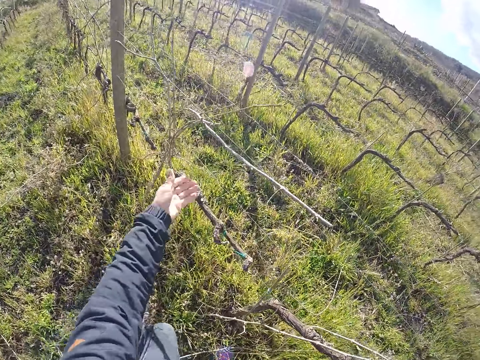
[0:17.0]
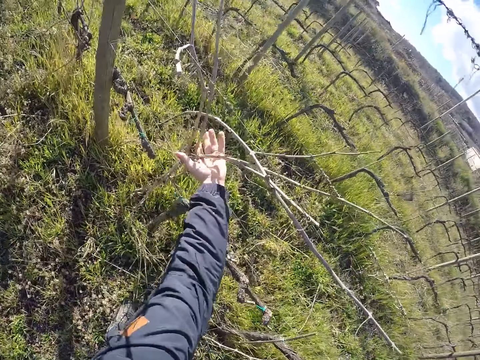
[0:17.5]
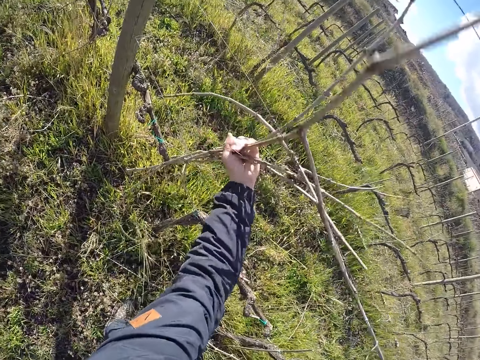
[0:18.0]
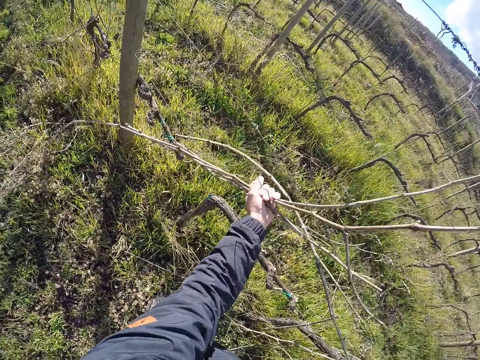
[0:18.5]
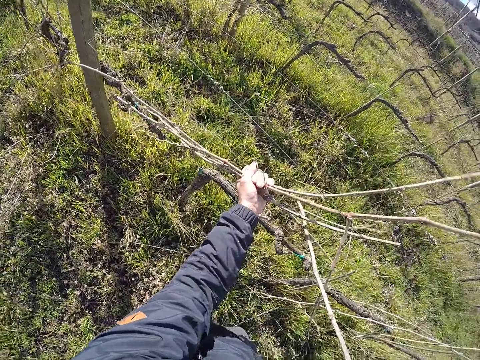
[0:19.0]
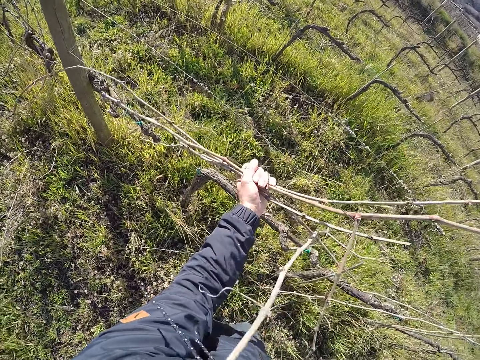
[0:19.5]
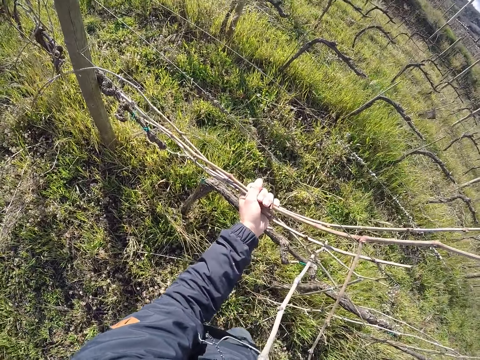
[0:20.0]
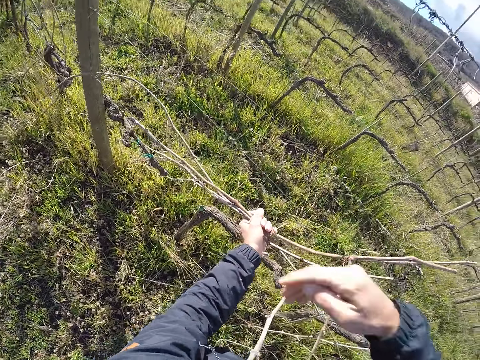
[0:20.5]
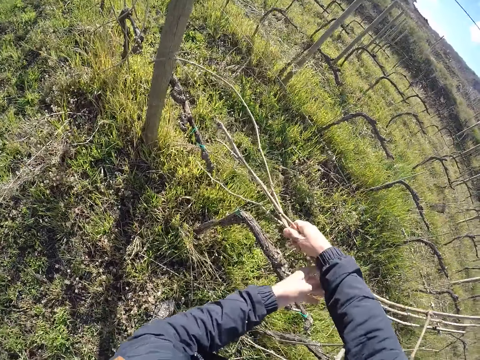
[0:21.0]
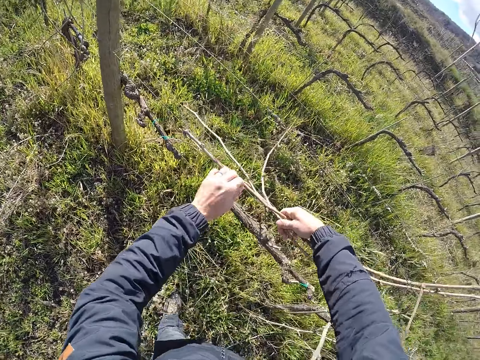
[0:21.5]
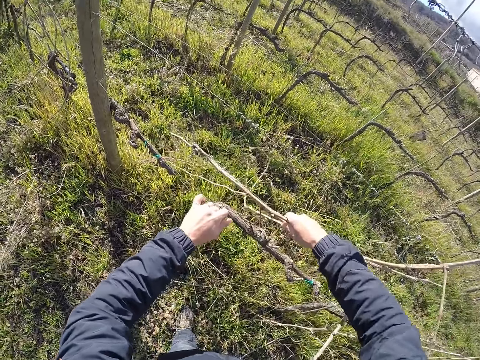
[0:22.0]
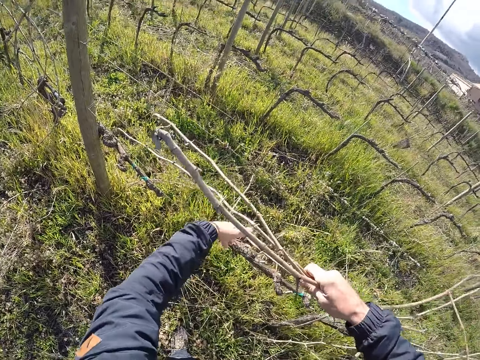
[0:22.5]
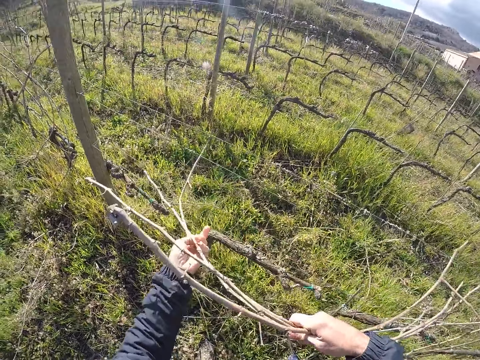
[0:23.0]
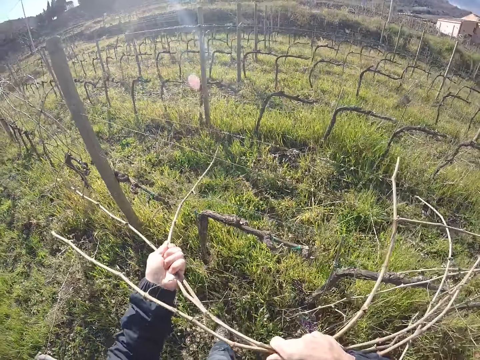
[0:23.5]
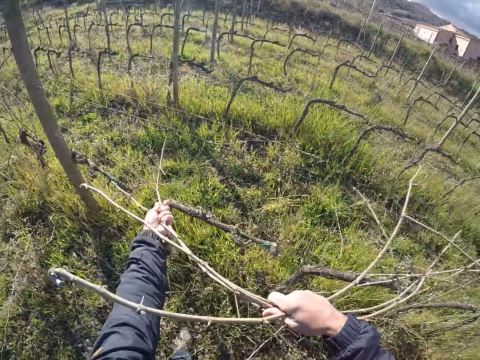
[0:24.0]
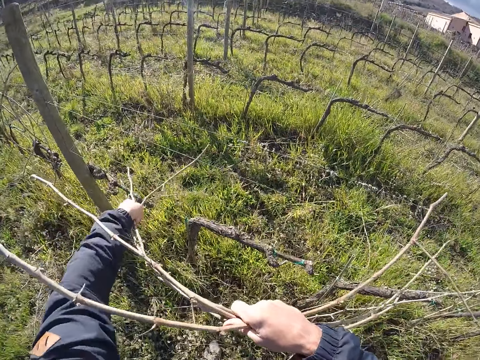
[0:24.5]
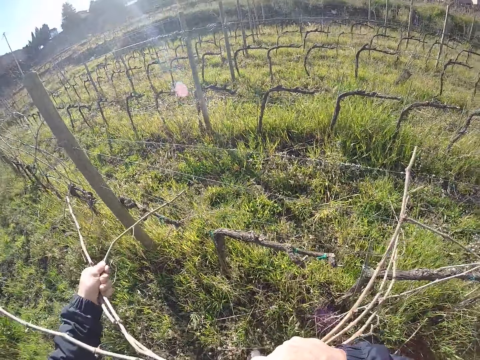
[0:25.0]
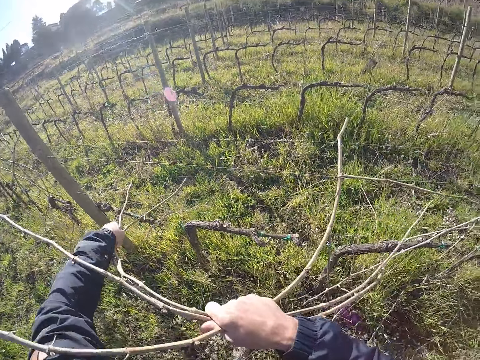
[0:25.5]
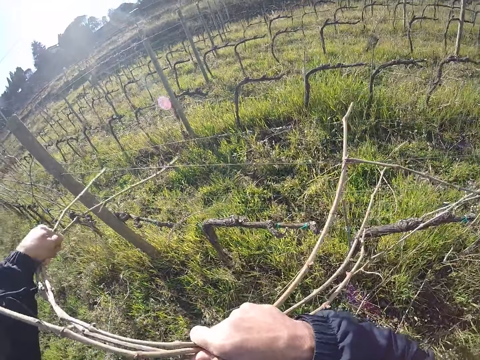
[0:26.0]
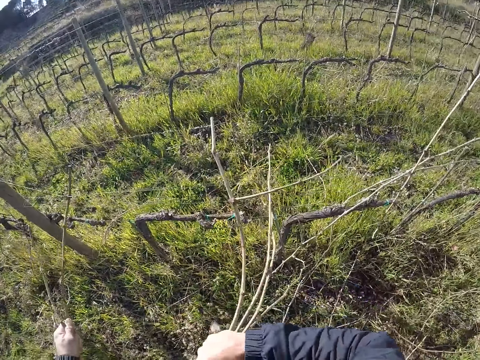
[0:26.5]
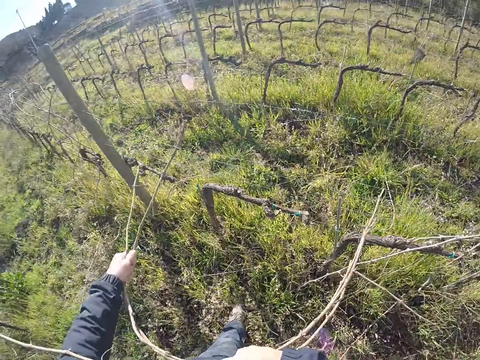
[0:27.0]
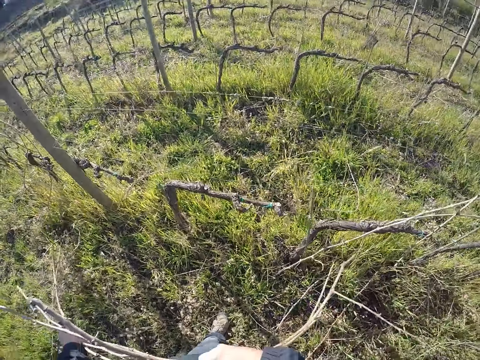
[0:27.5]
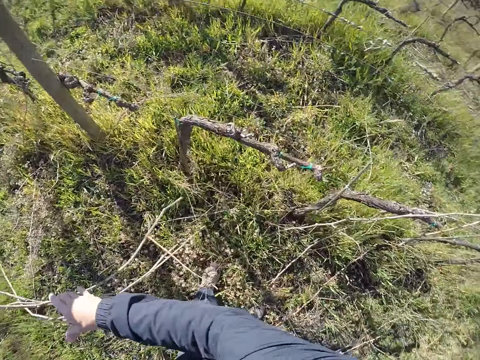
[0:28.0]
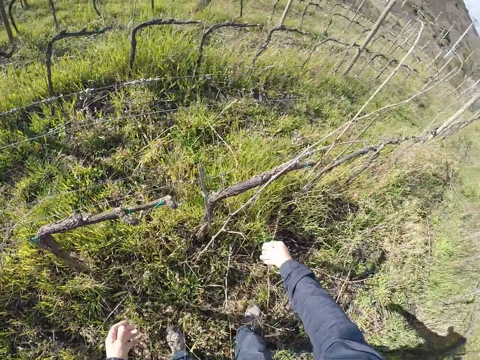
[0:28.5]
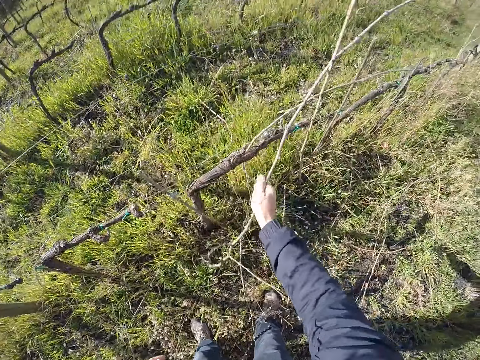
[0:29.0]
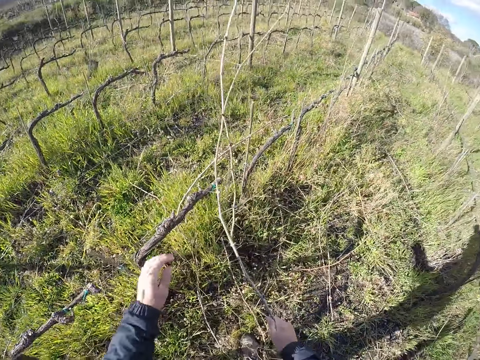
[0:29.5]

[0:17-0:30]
The camera wearer removes some branches from the wire fence with his left hand. He removes the branches from the wire fence with both hands. He drops the branches on the ground with both hands. He grabs a branch from the wire fence with his right hand.

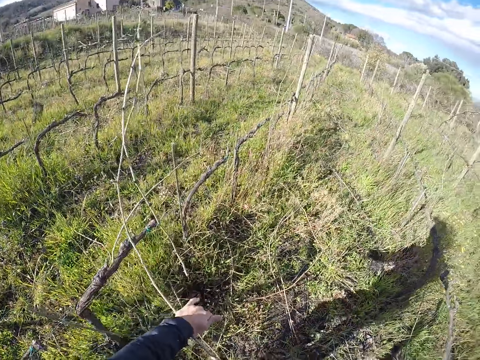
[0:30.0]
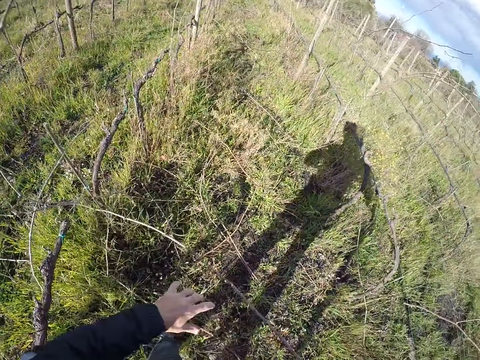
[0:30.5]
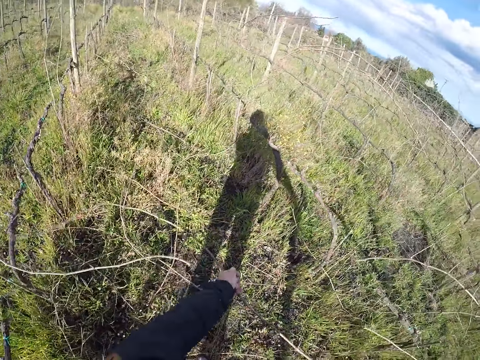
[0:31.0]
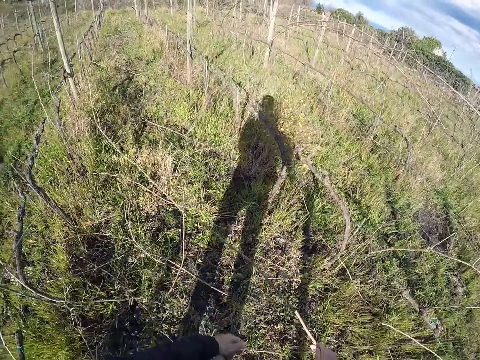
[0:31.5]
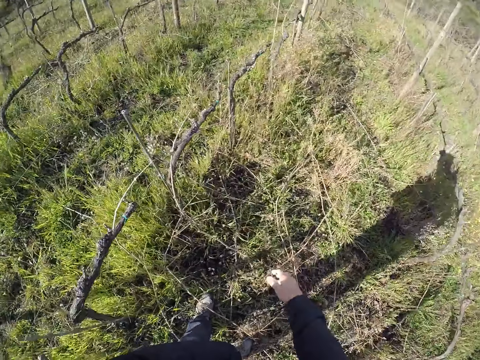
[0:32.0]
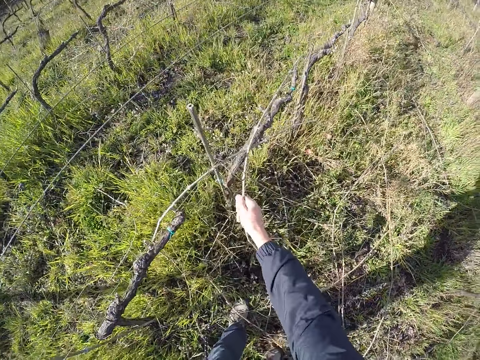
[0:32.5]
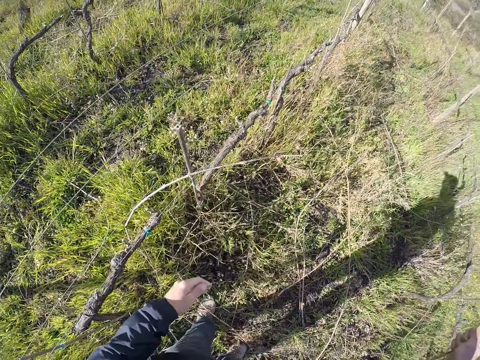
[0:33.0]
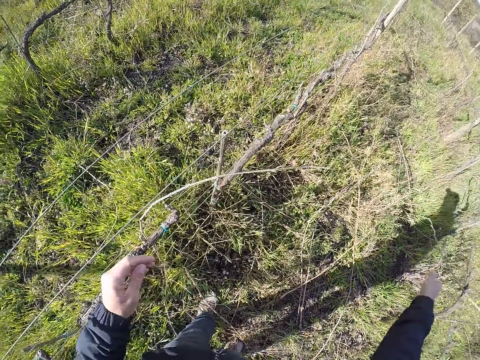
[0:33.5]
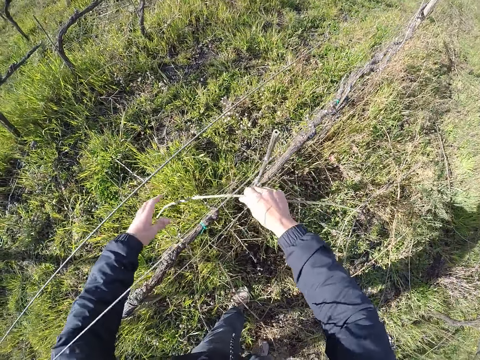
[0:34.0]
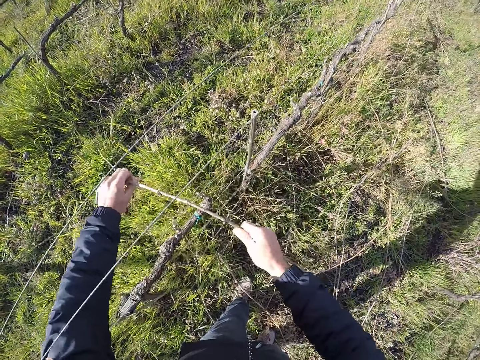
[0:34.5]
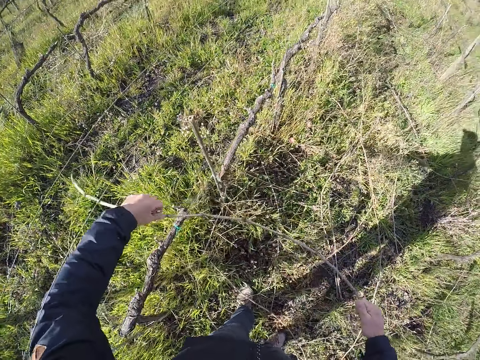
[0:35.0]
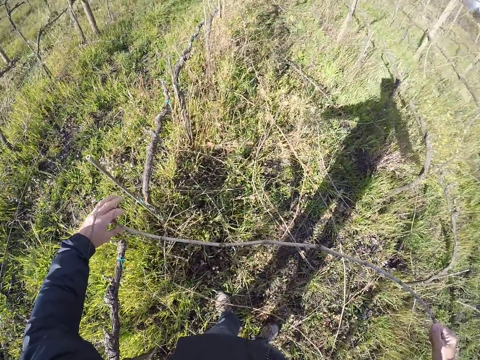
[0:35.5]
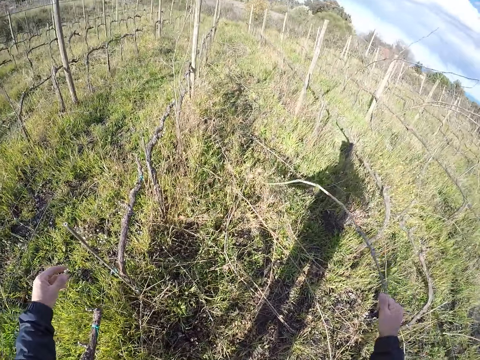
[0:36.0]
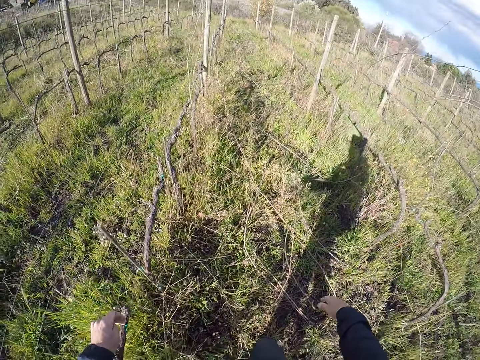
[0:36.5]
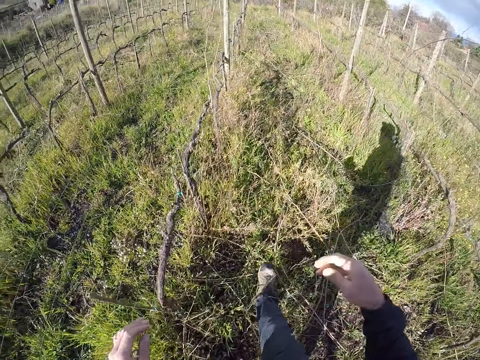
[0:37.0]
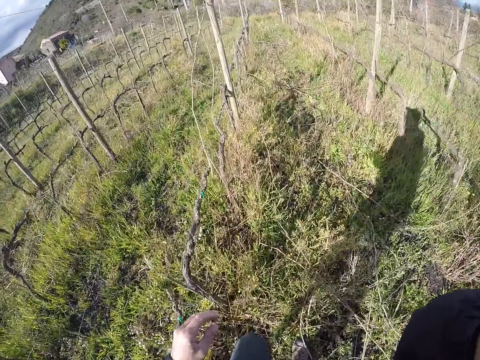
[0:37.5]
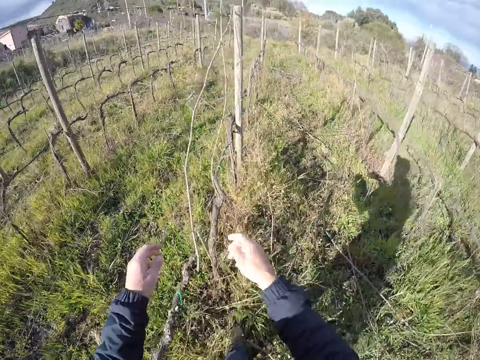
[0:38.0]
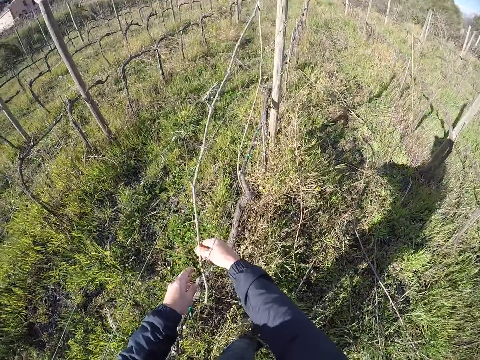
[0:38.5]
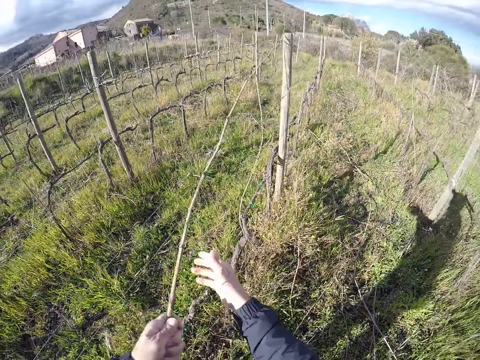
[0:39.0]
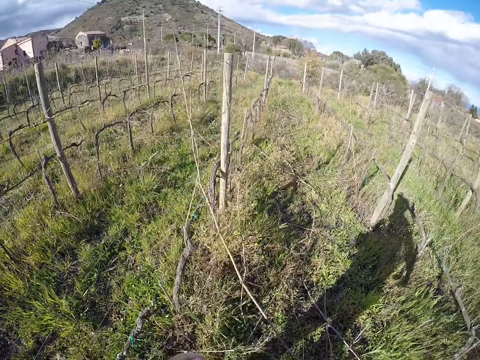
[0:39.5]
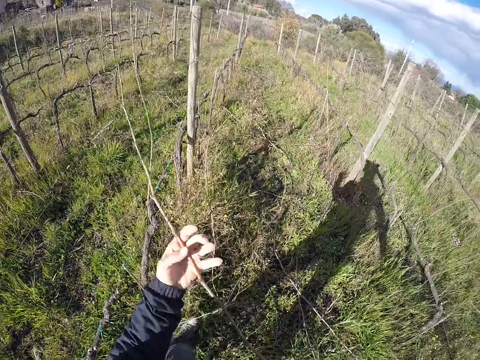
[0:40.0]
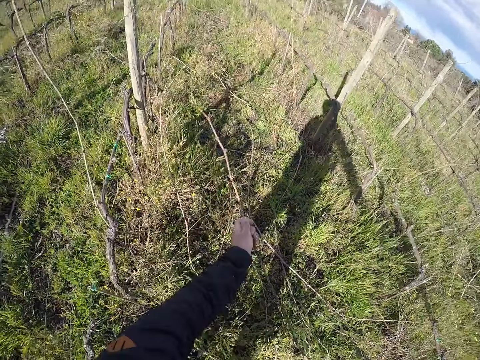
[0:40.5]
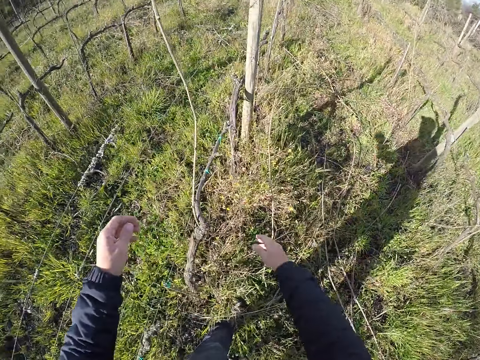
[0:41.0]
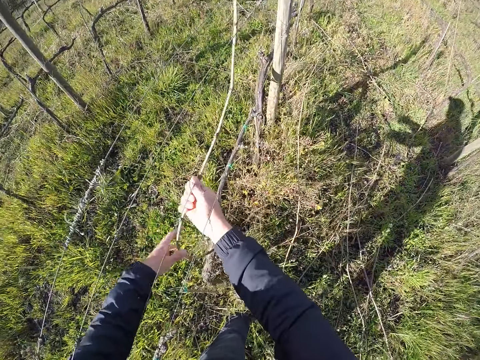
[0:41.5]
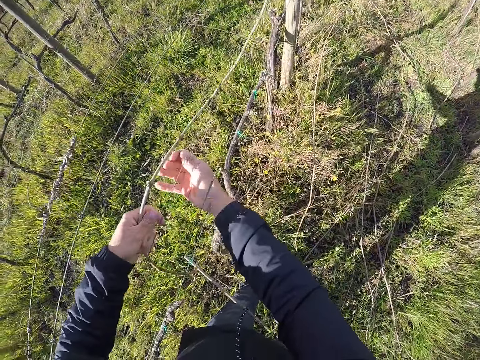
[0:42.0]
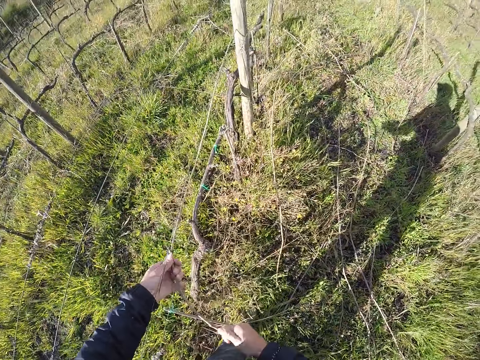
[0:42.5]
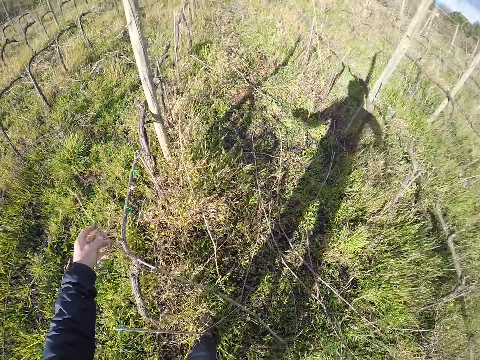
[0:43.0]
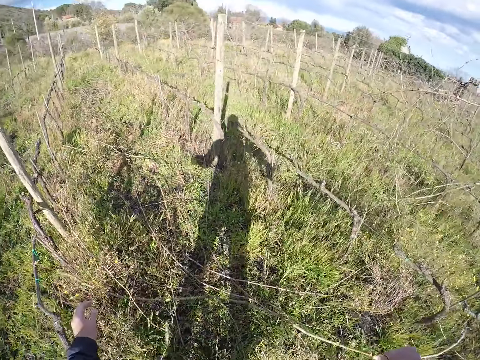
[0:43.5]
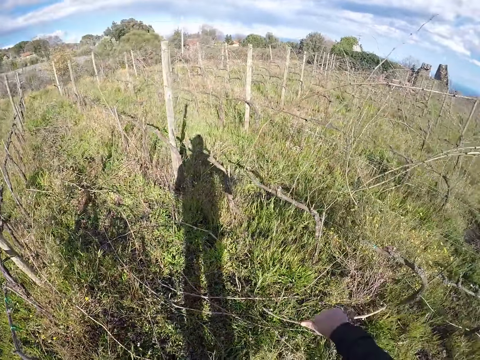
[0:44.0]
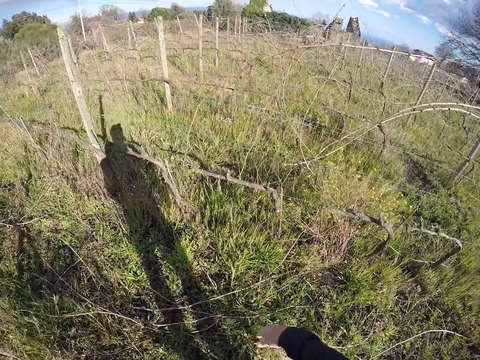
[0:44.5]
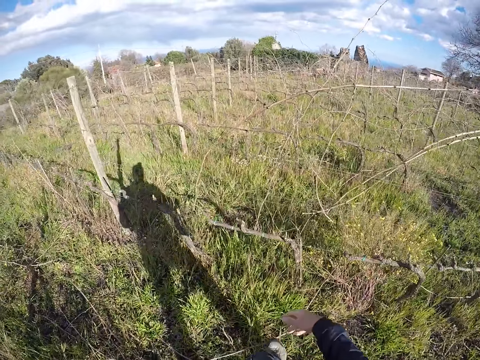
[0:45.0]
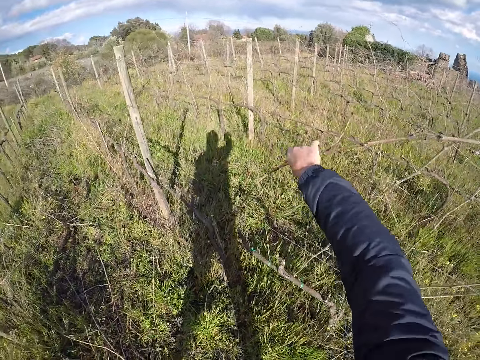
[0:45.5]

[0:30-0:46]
The camera wearer removes the branches from the wire fence with both hands. He holds the branch. He drops the branch on the ground with his right hand. He grabs a branch from the wire fence with his right hand. He drops the branch on the ground with his right hand. He removes a branch from the wire fence with both hands. He drops the branch on the ground with his right hand. He walks around. He removes a branch from the wire fence with both hands. He drops the branch on the ground with his right hand. He removes a branch from the wire fence with both hands. He drops the branch on the ground with his right hand. He holds the branch. He walks around. He grabs a branch from the wire fence with his right hand.
